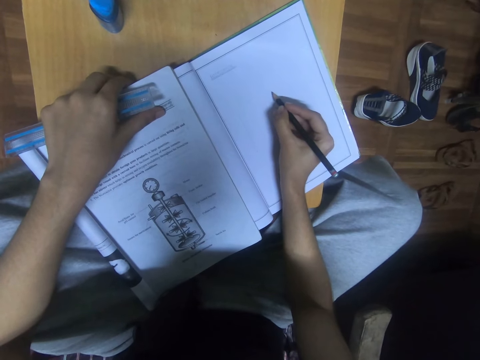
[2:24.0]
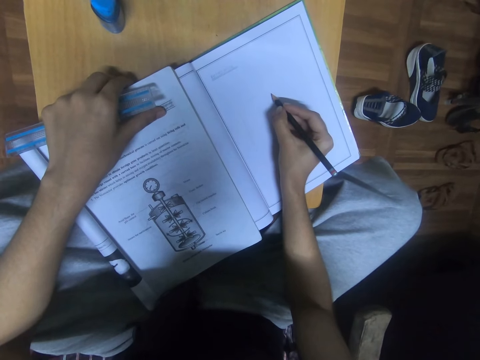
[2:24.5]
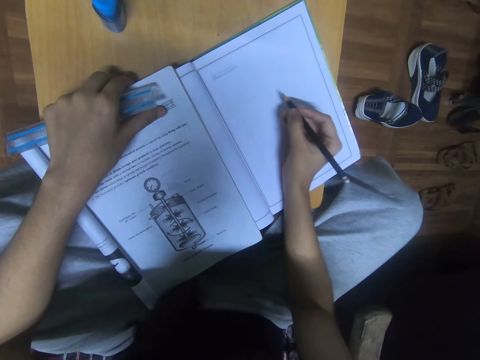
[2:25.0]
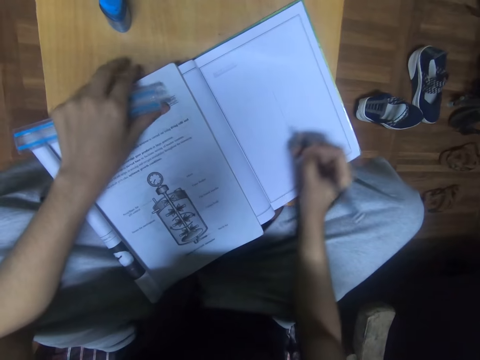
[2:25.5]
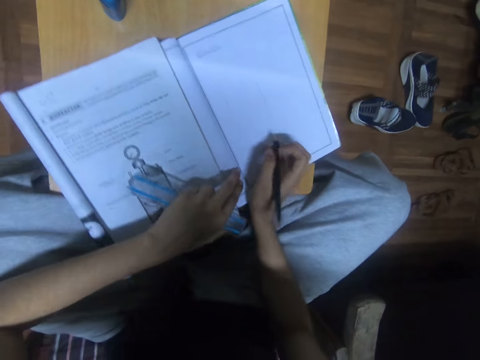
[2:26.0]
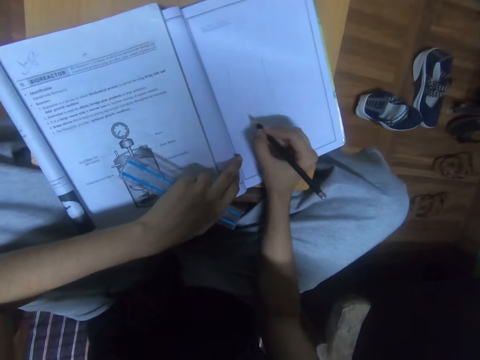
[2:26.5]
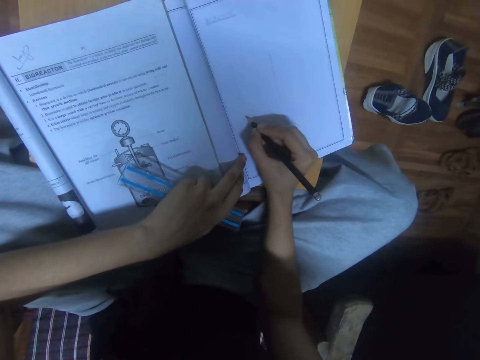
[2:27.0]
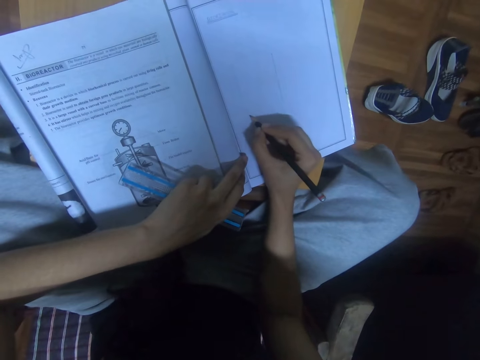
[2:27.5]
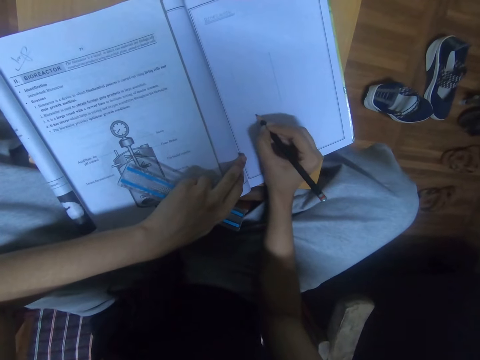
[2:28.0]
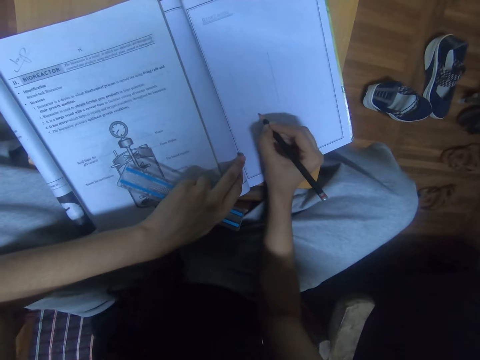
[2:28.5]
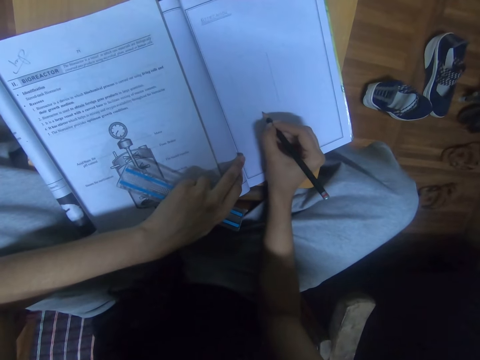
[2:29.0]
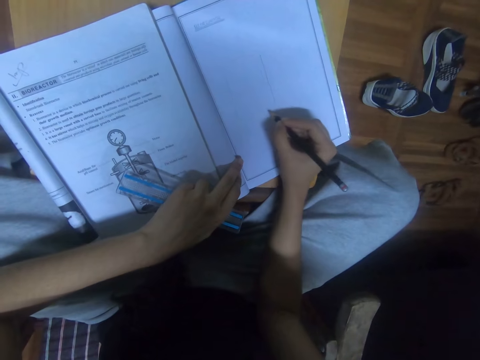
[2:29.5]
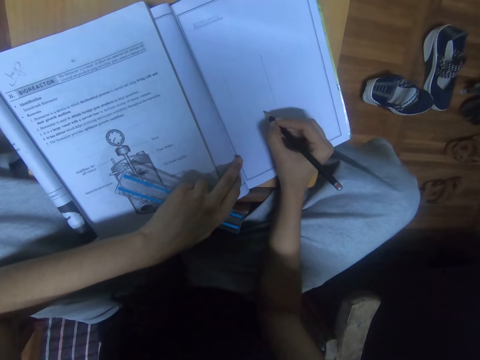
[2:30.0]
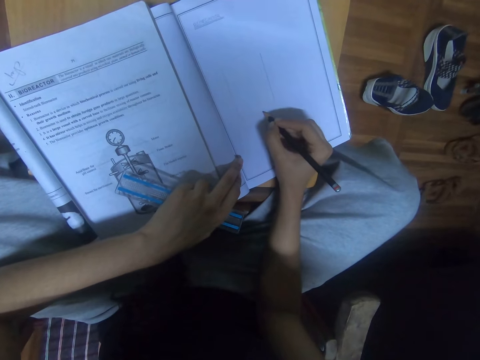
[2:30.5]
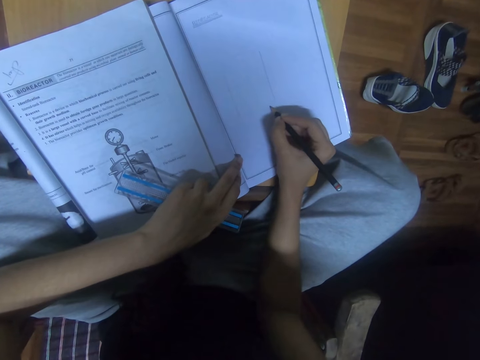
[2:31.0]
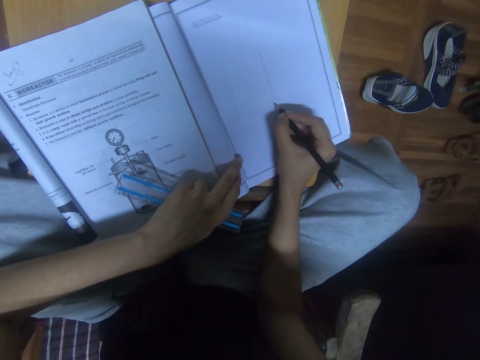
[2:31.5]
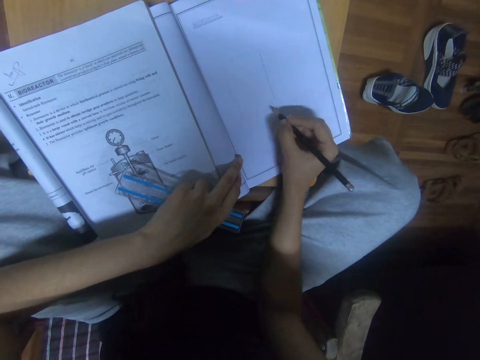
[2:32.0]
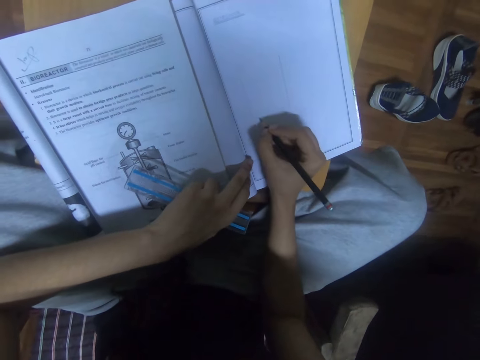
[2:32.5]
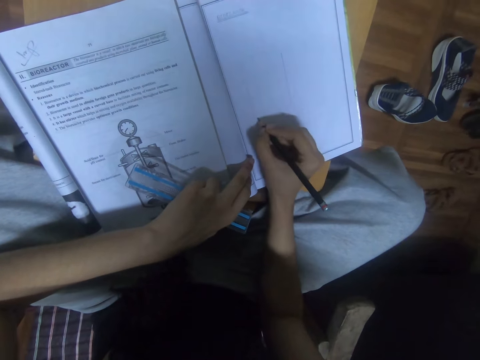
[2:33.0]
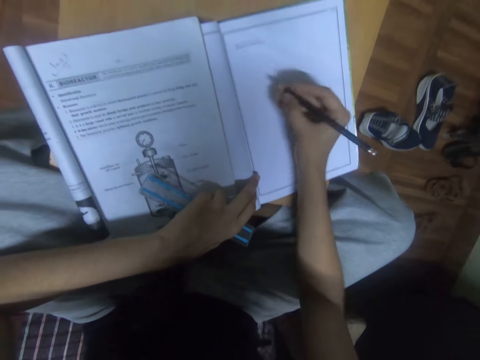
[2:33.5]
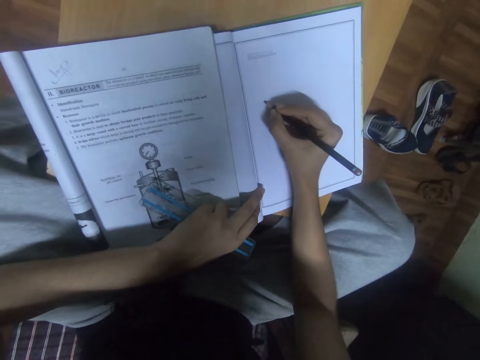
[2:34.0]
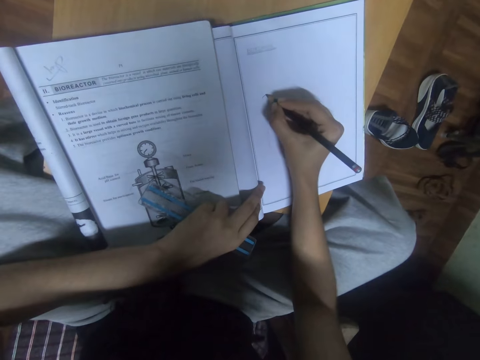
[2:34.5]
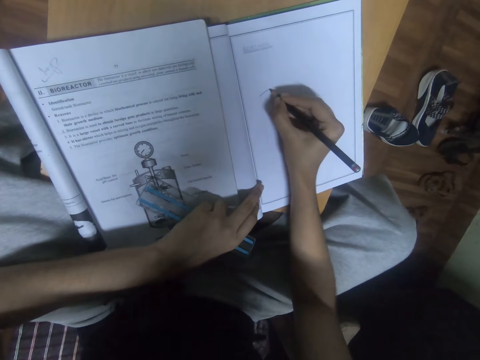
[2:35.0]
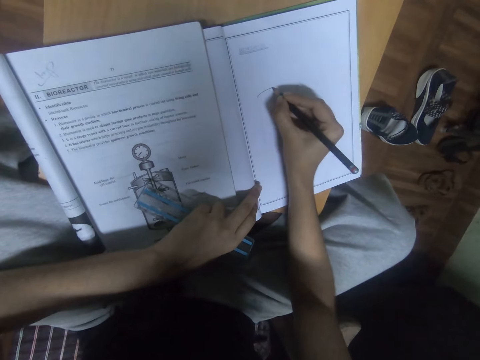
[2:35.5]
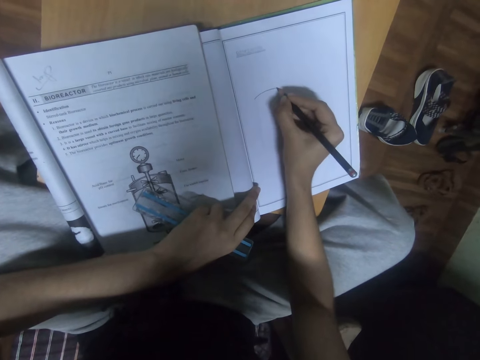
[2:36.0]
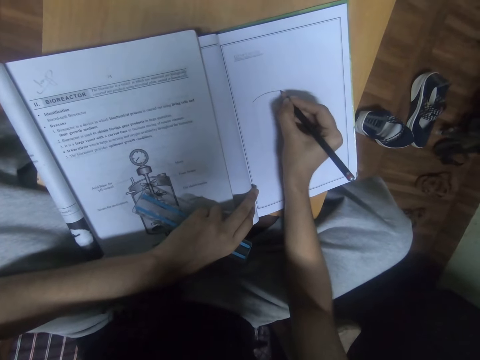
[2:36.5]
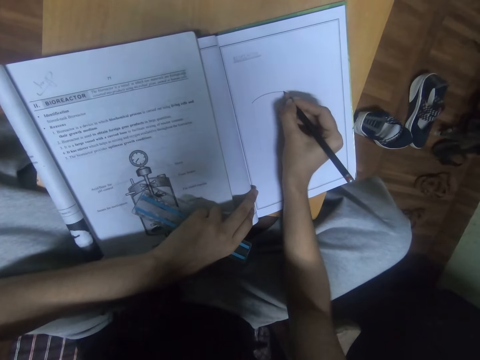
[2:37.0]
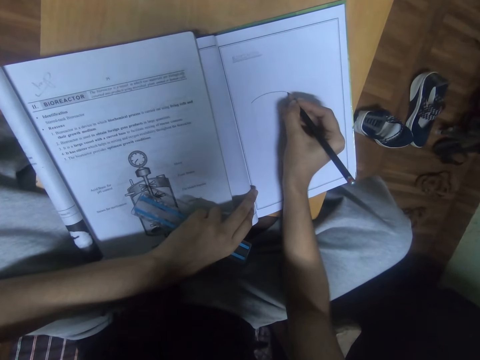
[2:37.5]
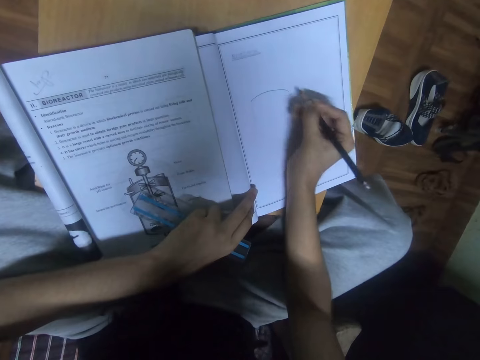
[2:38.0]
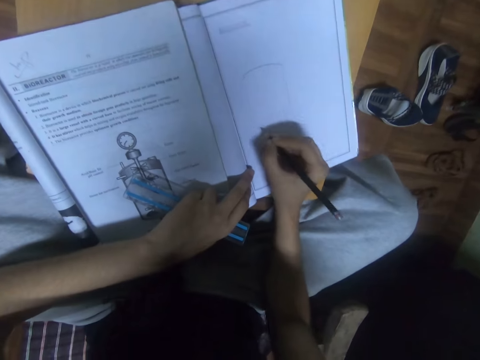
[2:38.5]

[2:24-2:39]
The camera wearer adjusts the books. They draw on the notebook.

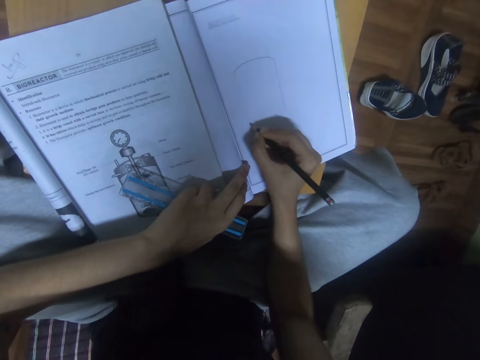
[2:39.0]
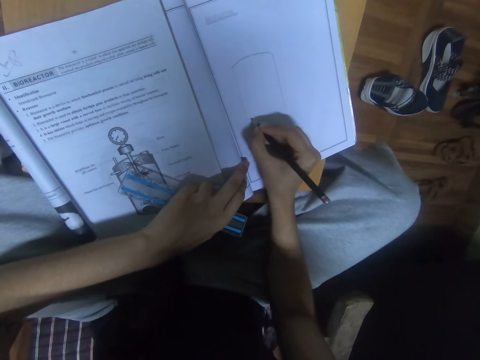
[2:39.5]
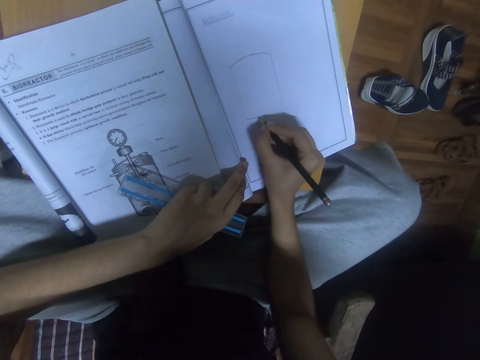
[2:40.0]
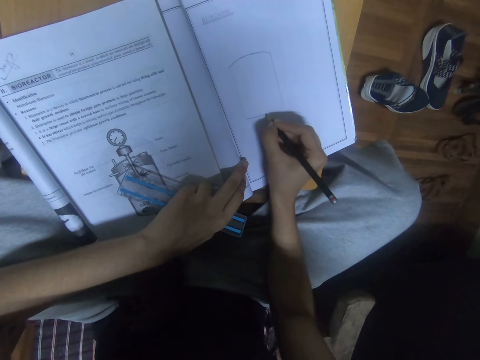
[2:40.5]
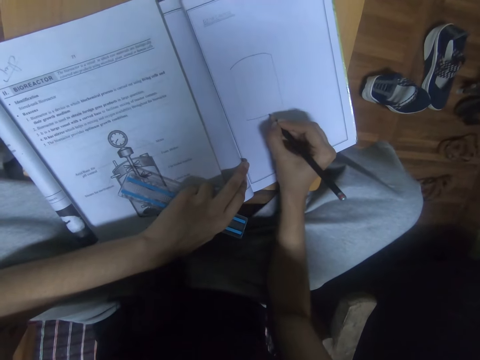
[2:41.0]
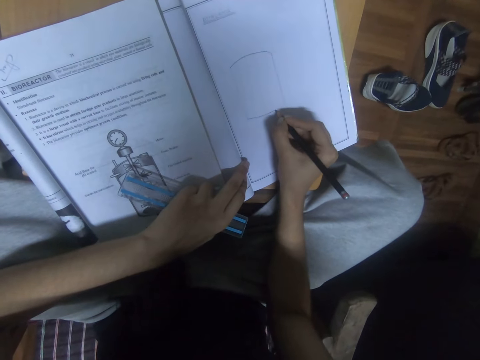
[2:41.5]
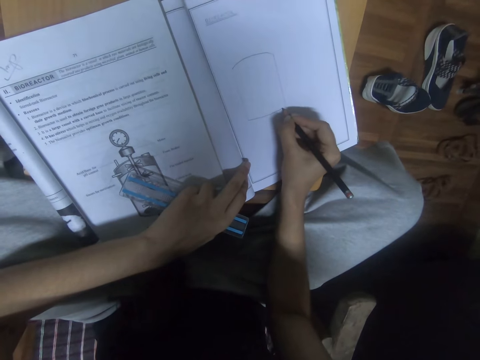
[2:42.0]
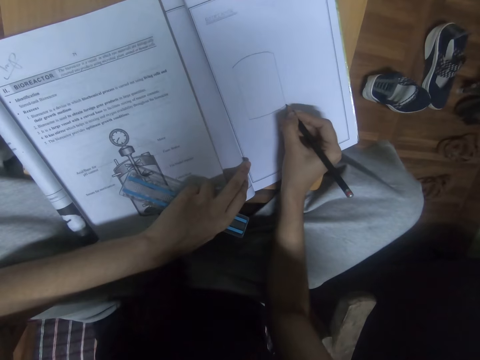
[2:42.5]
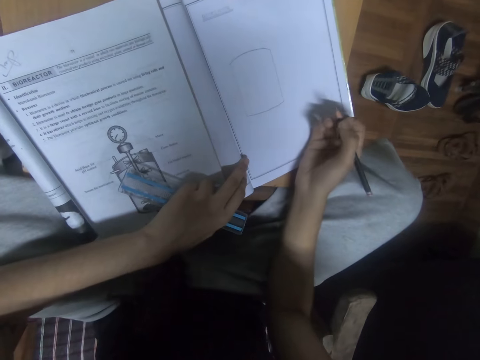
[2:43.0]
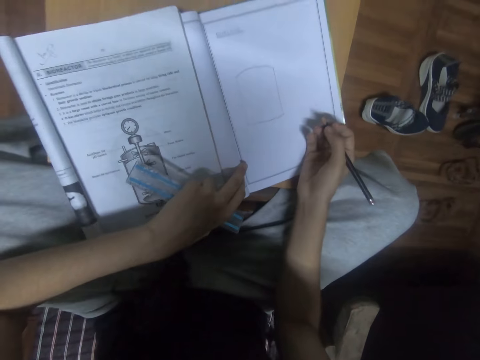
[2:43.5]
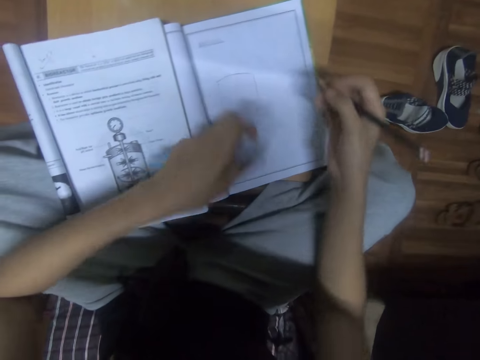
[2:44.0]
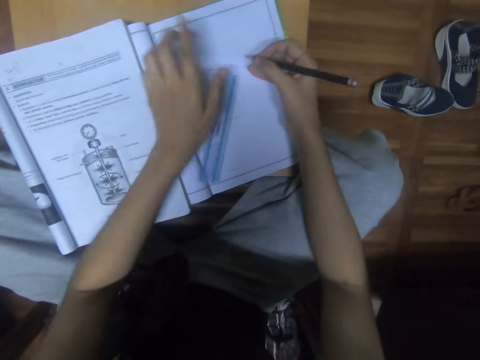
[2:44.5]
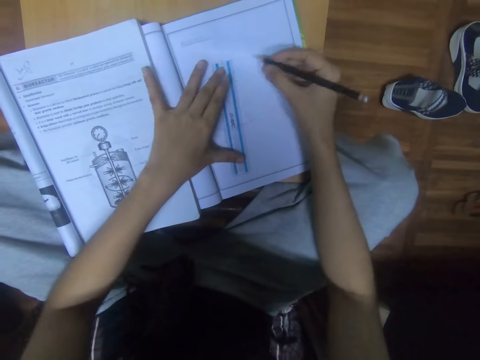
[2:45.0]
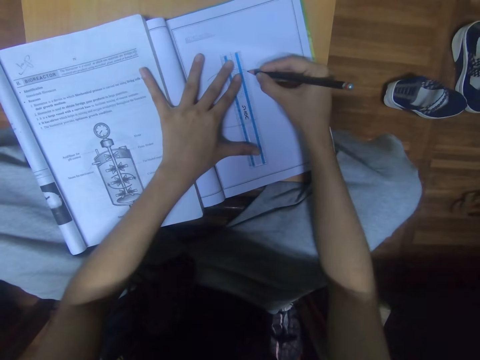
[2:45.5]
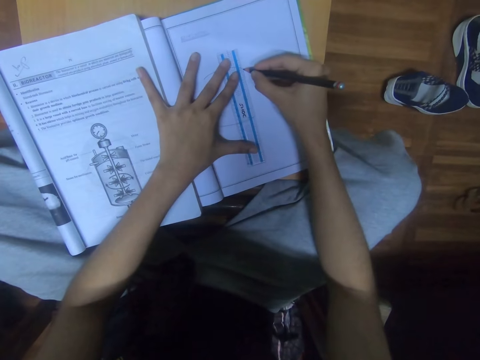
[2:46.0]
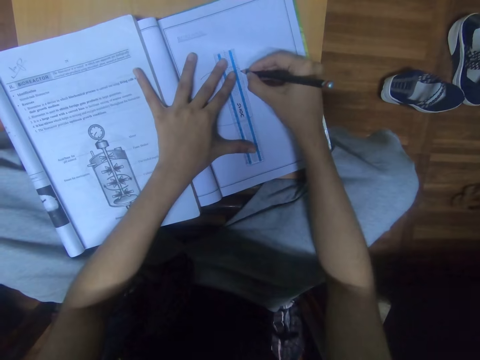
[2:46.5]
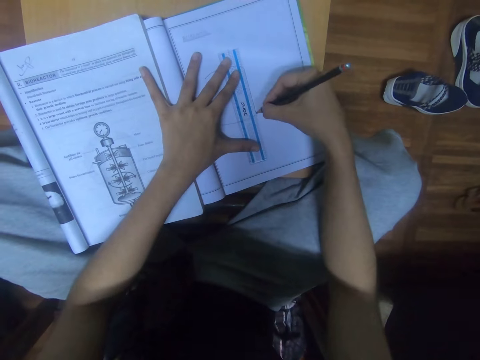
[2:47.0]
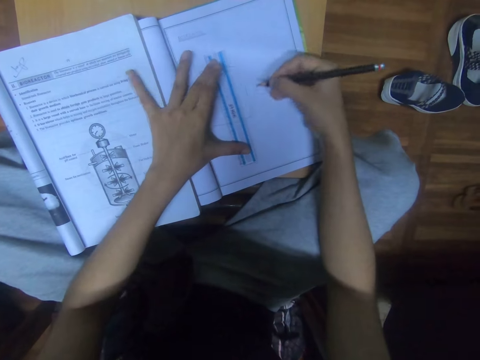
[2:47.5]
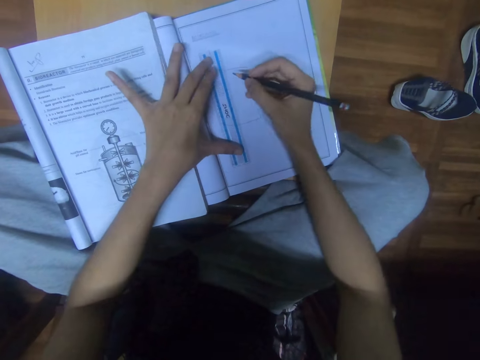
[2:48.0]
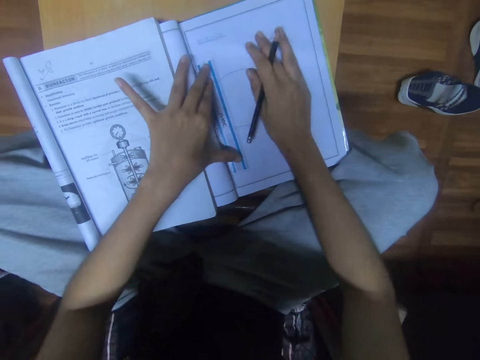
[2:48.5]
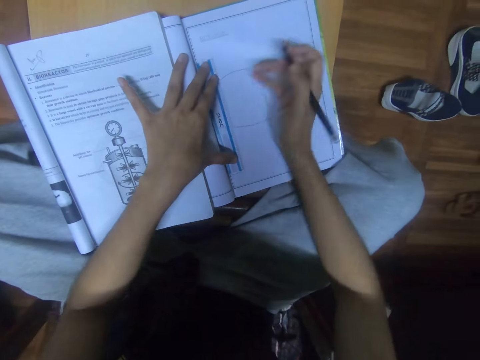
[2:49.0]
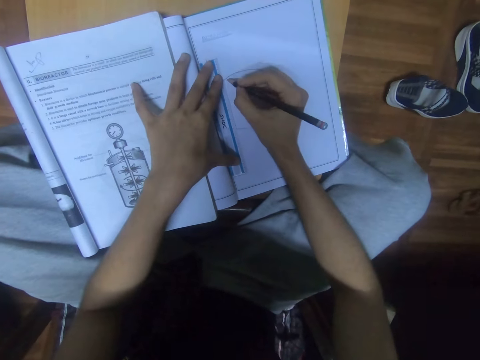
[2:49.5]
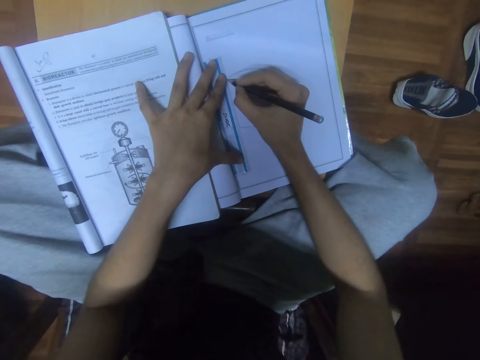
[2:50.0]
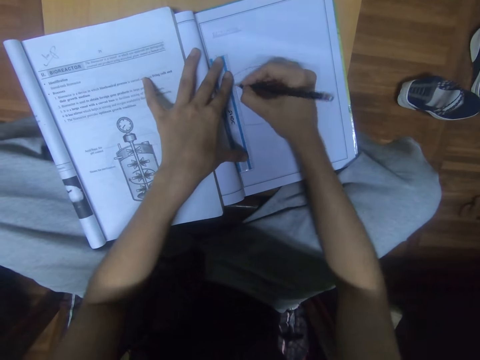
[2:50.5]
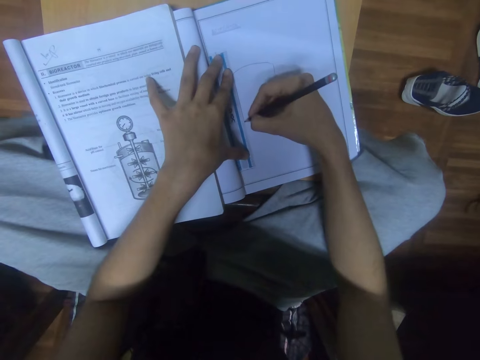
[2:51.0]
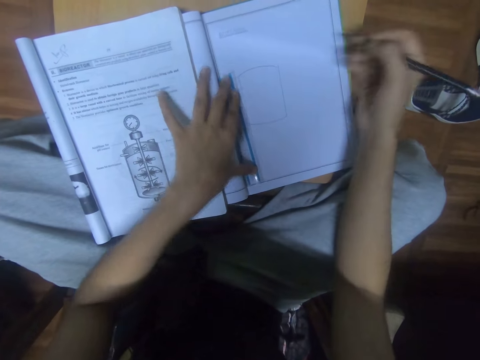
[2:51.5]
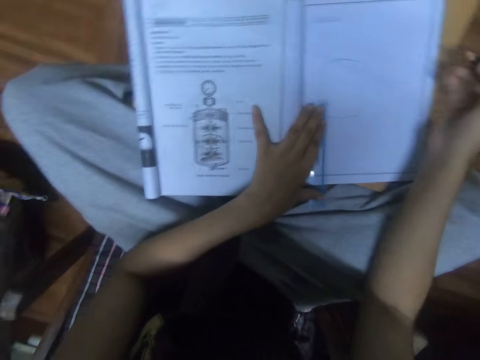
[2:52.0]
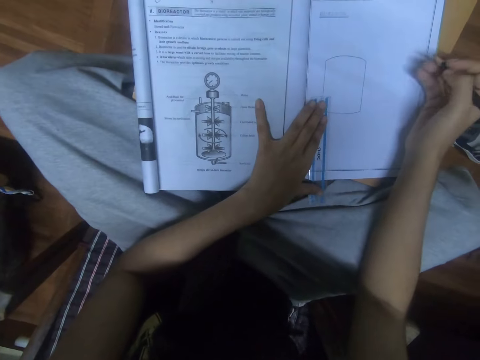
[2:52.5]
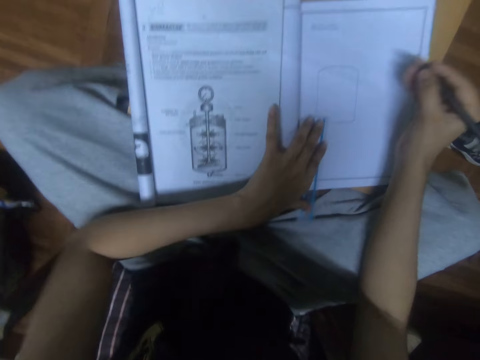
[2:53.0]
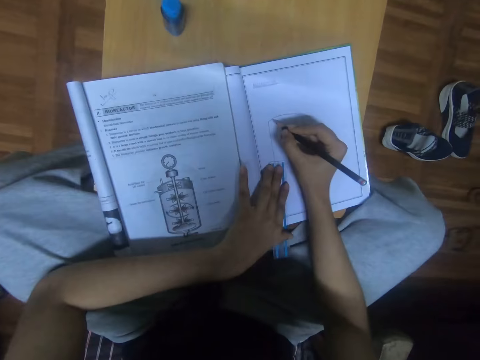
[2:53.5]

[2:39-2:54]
The camera wearer adjusts the books. They put the ruler on the notebook. They draw on the notebook. They move the ruler on the notebook. They draw on the notebook. They move the ruler on the notebook.
